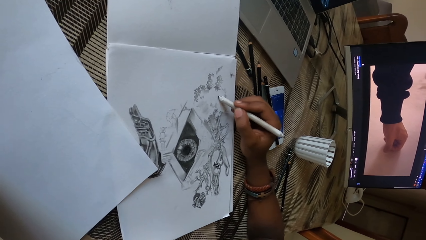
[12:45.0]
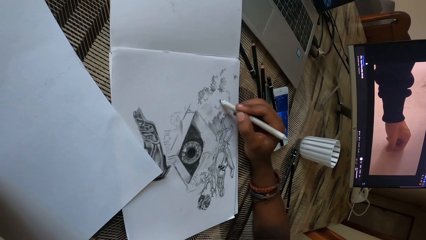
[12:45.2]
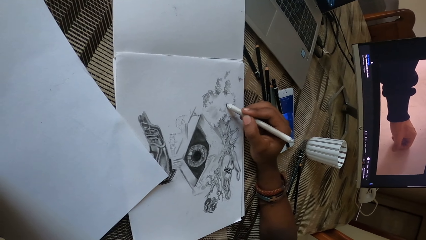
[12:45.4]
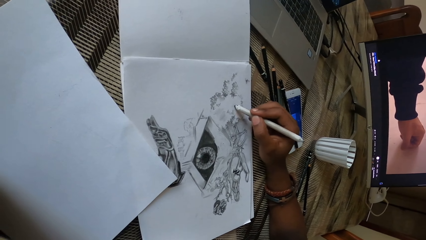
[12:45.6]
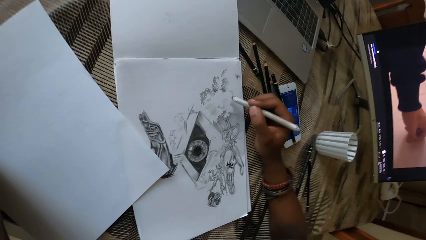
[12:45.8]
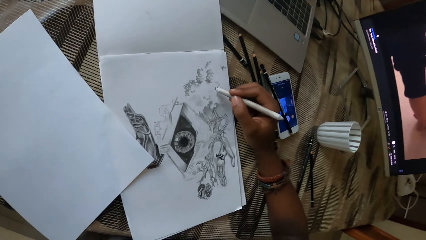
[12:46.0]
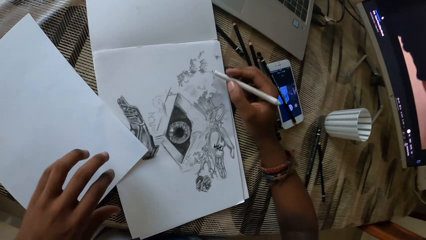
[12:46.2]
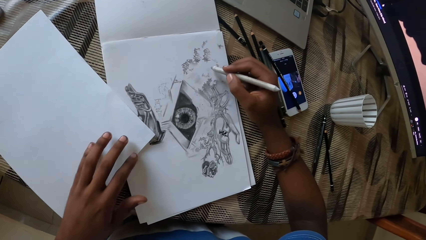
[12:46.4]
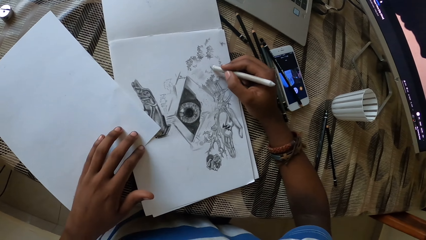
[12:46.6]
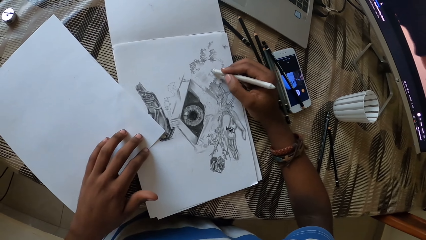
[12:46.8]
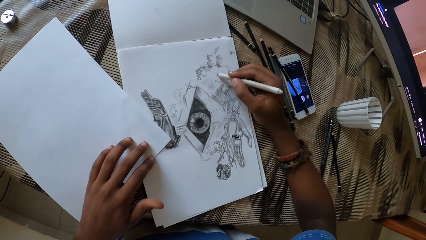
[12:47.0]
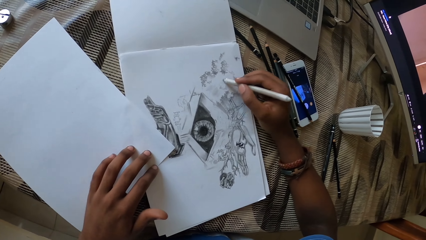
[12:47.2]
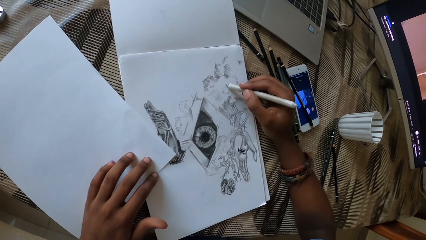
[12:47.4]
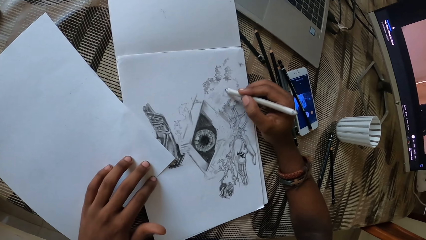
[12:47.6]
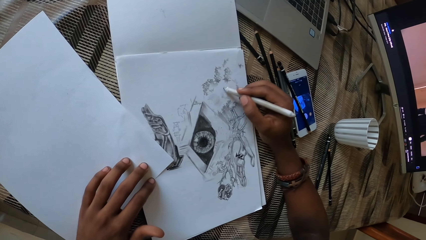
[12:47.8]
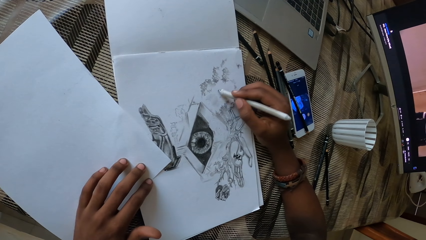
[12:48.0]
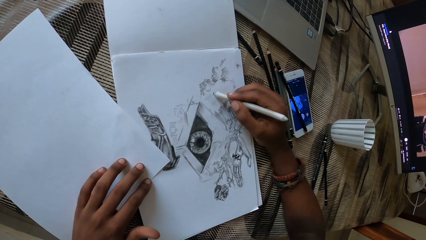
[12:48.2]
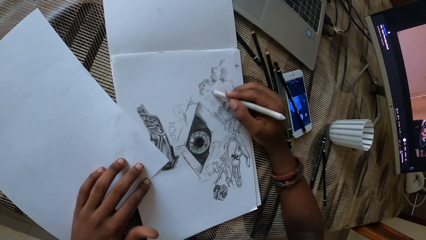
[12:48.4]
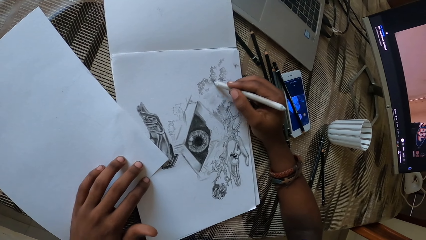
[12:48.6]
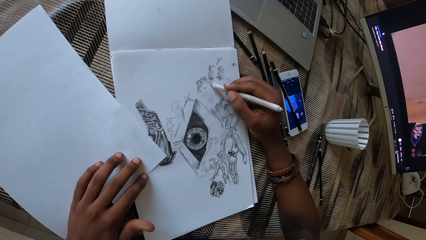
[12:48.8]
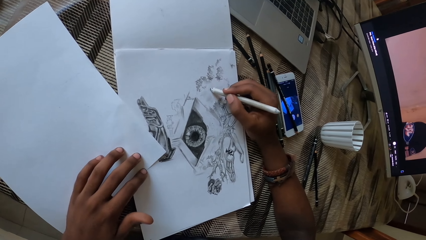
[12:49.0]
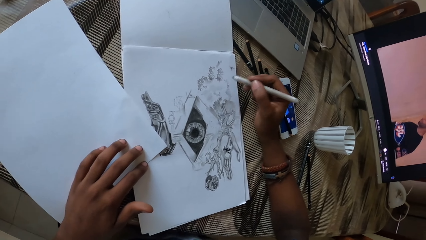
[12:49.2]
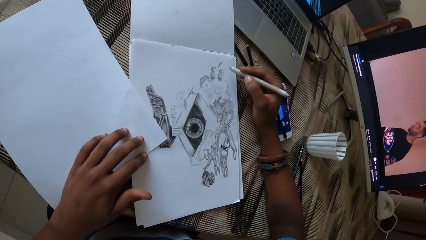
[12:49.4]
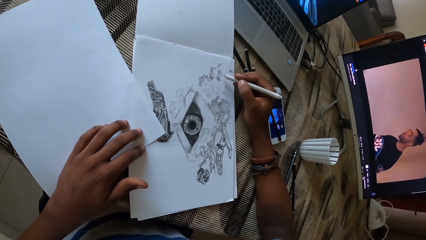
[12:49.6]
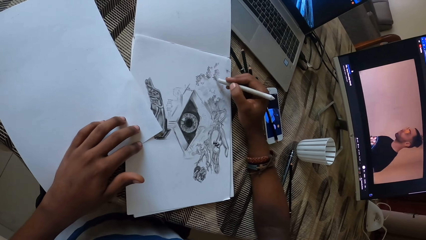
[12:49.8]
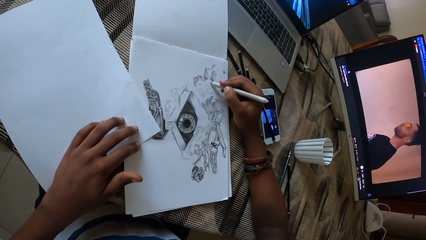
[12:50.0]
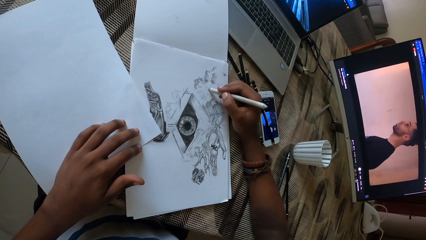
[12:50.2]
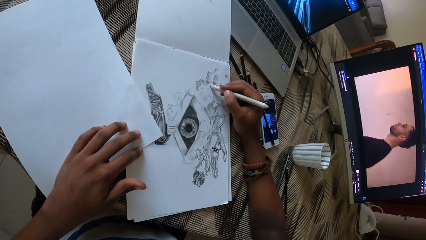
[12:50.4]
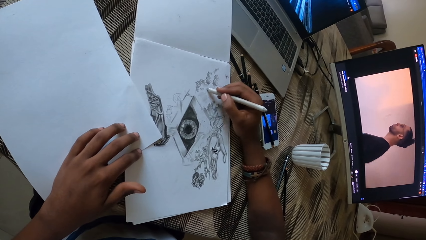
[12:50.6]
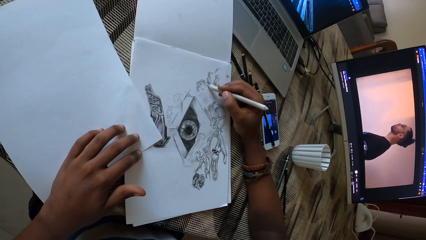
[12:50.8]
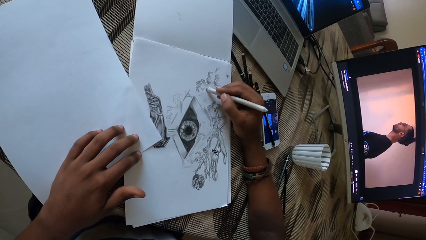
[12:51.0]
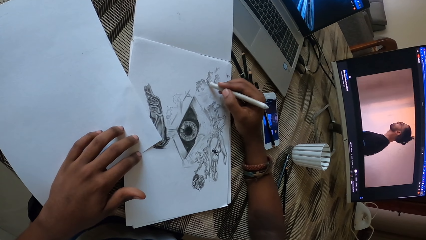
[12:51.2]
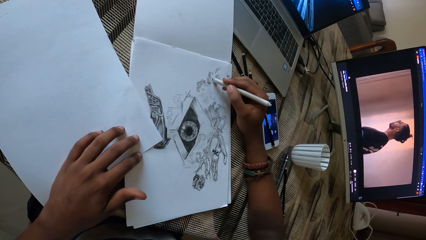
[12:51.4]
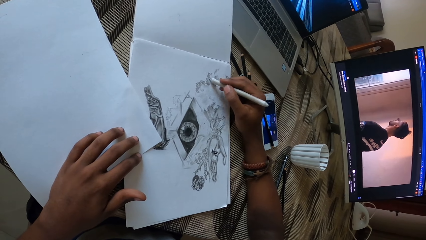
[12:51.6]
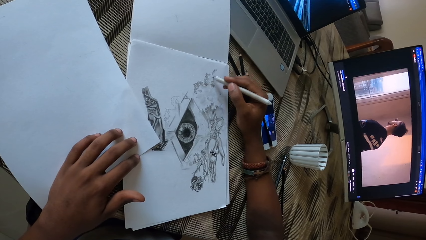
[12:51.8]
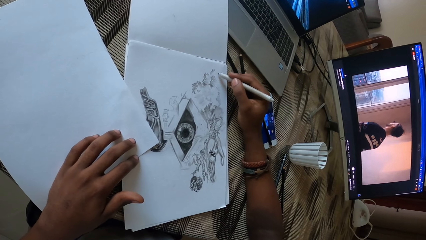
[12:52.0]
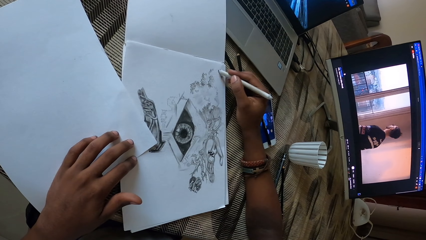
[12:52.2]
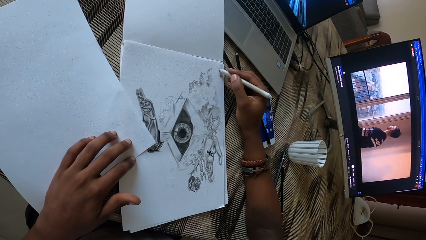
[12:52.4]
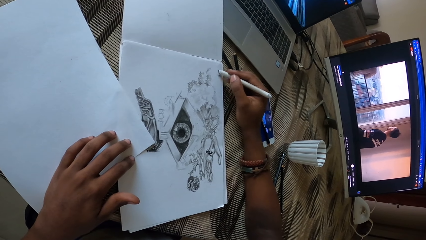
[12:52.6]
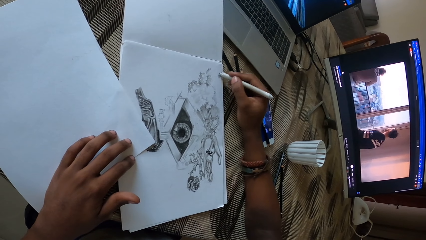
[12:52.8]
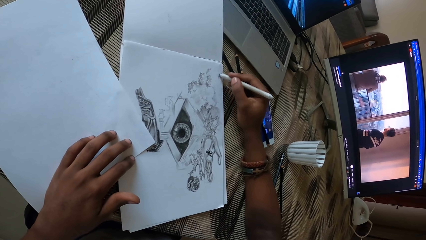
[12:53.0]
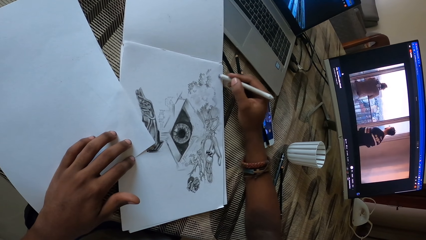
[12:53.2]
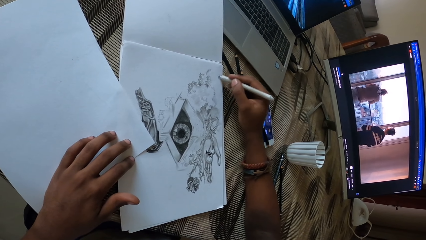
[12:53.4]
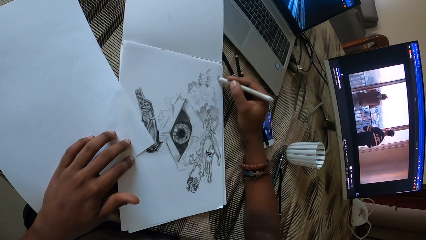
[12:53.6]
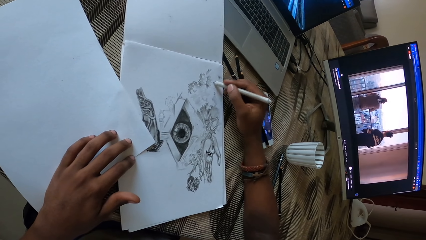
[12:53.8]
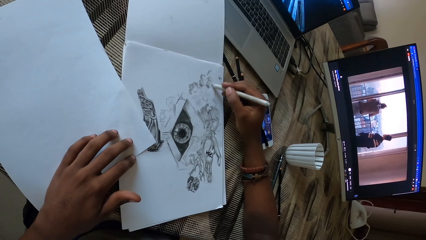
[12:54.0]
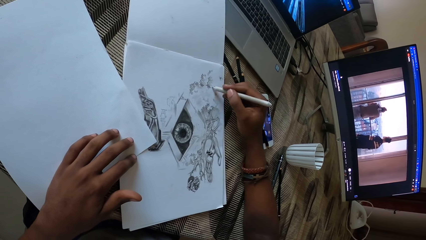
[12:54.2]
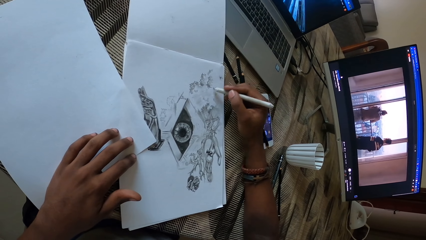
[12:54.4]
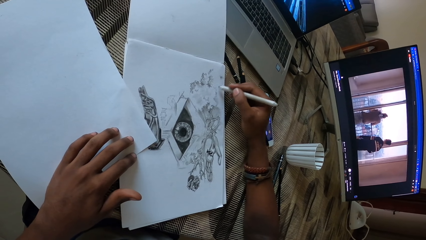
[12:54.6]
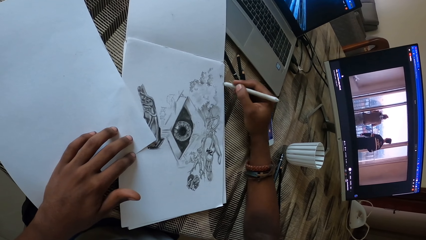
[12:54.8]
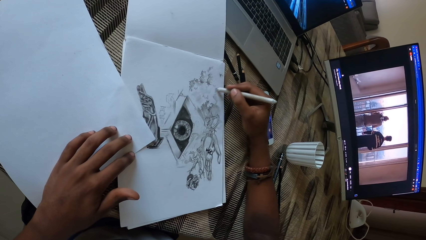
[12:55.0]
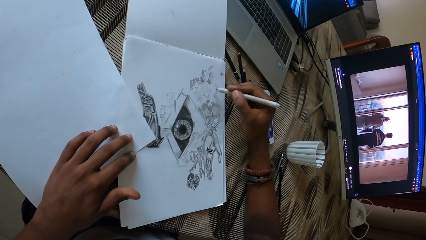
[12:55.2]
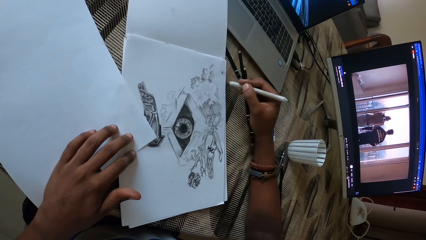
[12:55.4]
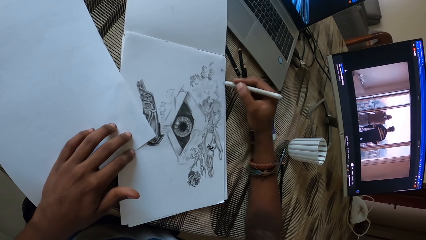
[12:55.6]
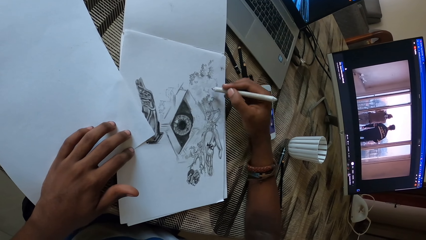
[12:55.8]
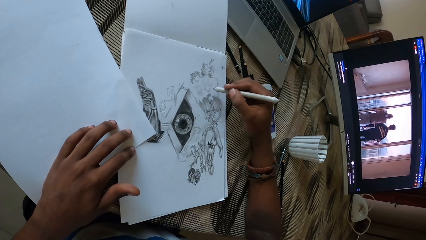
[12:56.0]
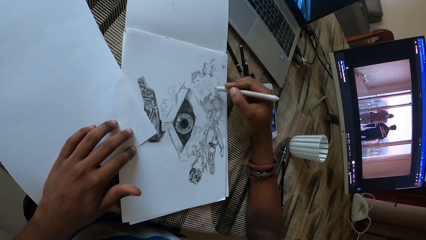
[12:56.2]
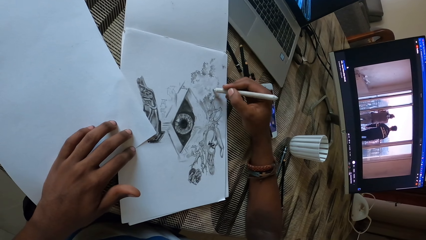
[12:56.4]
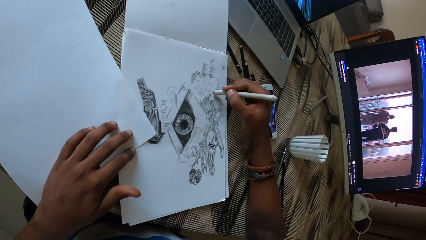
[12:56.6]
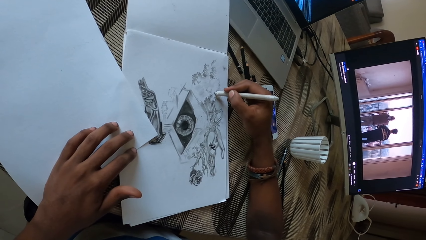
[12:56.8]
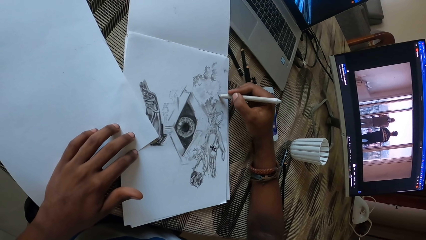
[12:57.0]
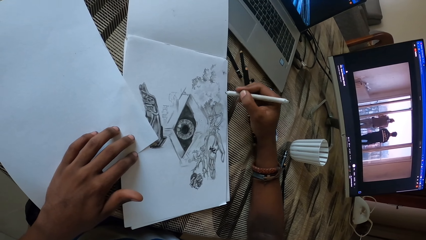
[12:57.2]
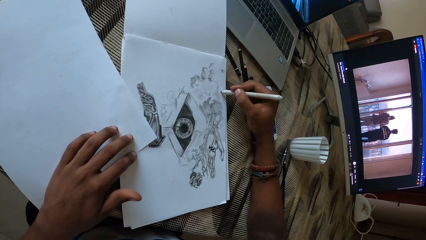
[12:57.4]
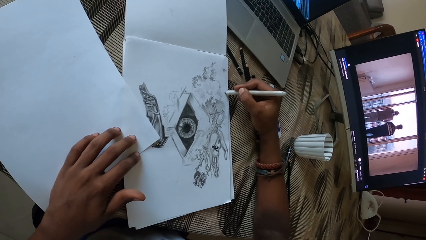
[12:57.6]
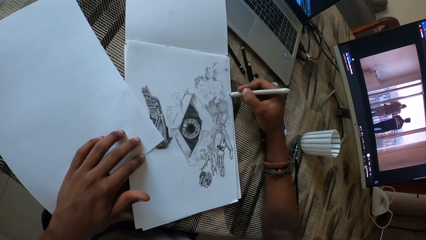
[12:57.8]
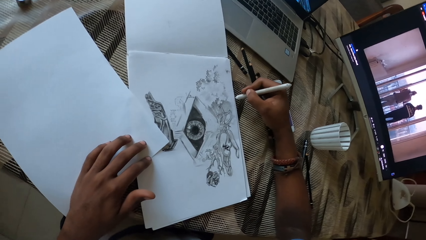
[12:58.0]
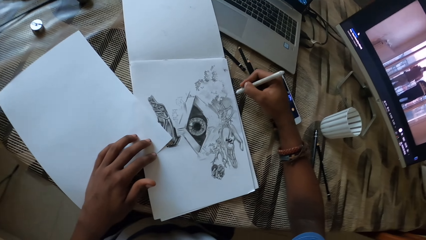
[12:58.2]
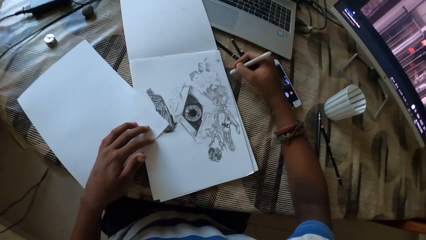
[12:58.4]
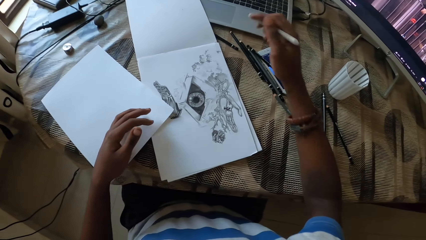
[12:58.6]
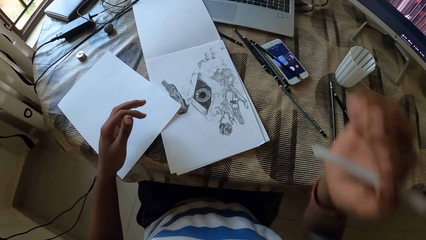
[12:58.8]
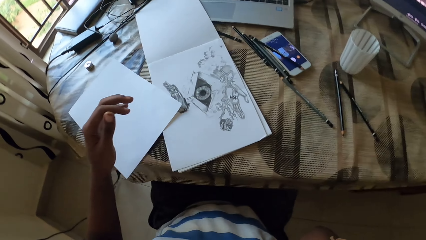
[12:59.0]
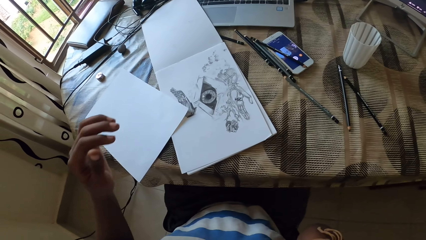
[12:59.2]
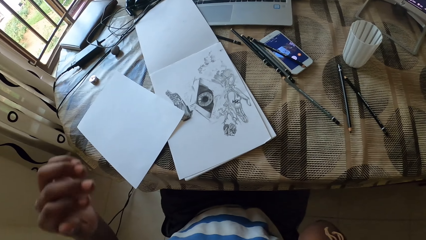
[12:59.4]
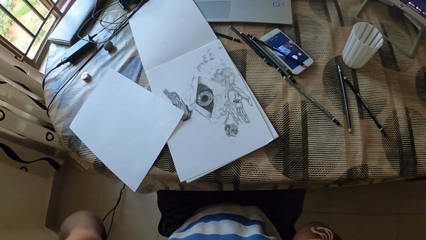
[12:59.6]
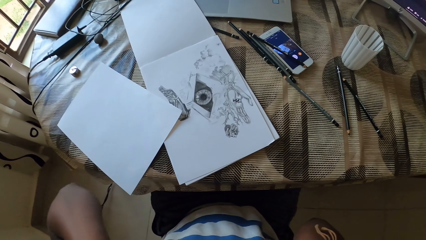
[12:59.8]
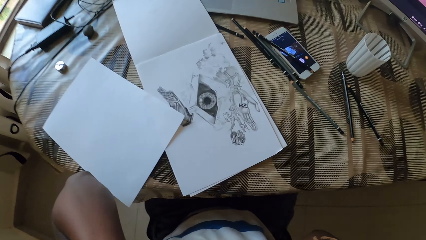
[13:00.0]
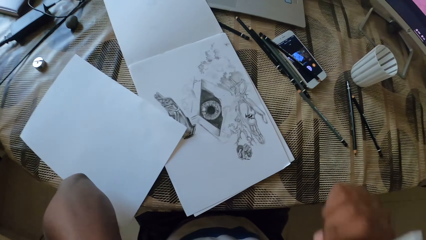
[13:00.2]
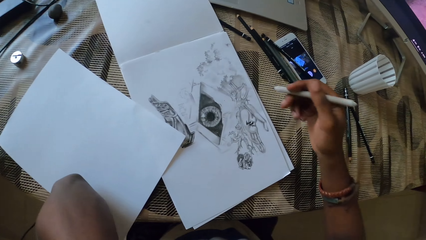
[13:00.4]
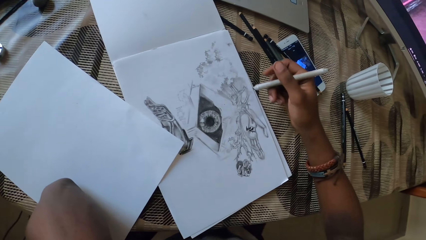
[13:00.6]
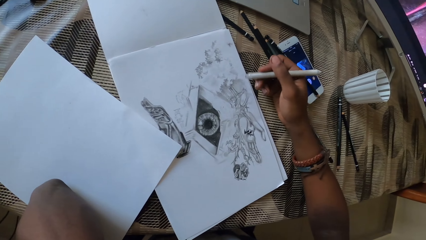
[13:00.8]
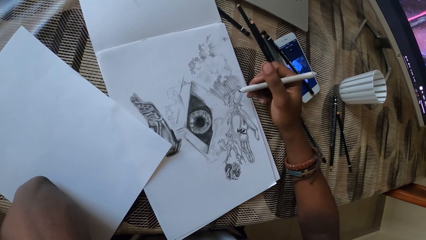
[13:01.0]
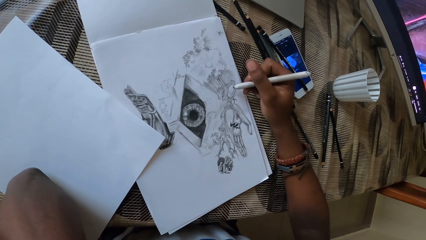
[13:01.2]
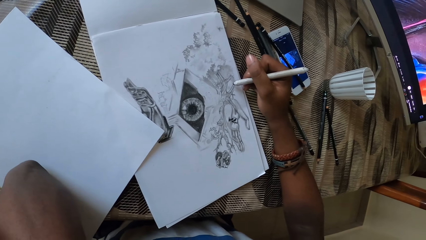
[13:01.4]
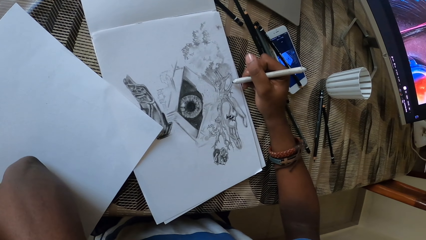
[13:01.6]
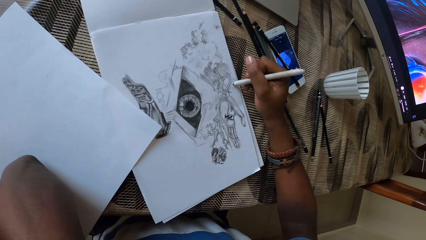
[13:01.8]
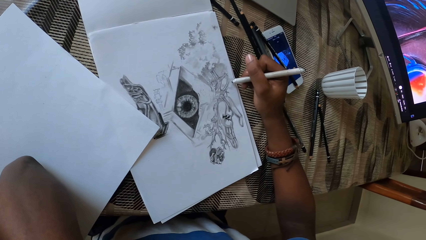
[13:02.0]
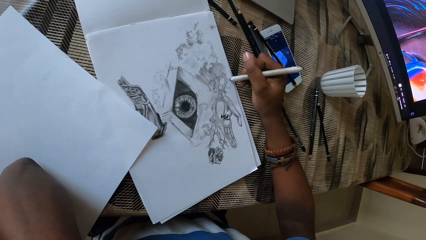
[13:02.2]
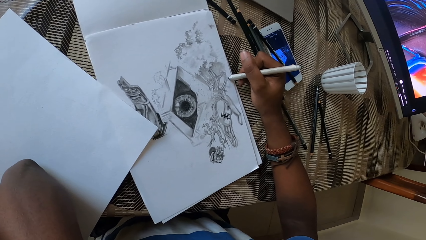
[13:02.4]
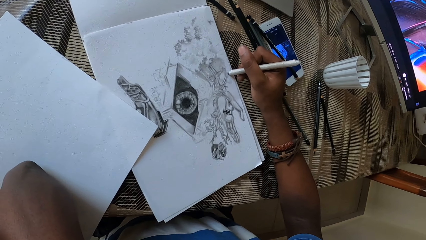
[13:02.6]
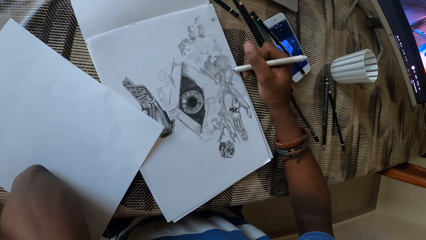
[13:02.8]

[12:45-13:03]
The camera wearer looks at the drawing. They draw on the paper.
